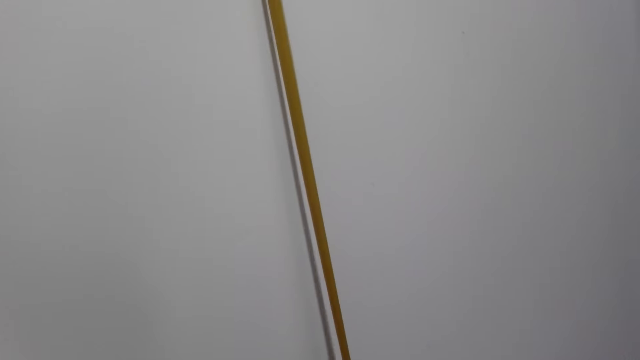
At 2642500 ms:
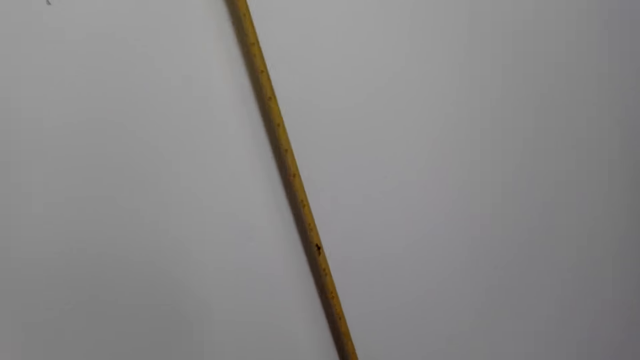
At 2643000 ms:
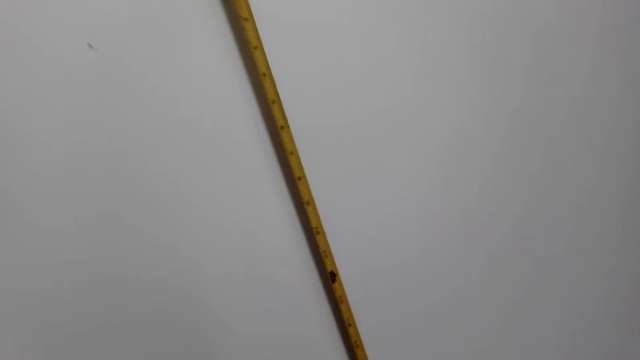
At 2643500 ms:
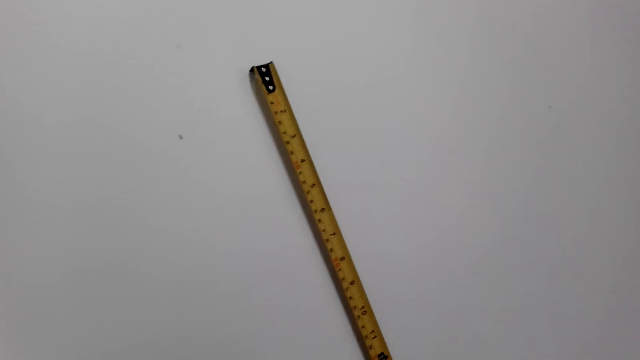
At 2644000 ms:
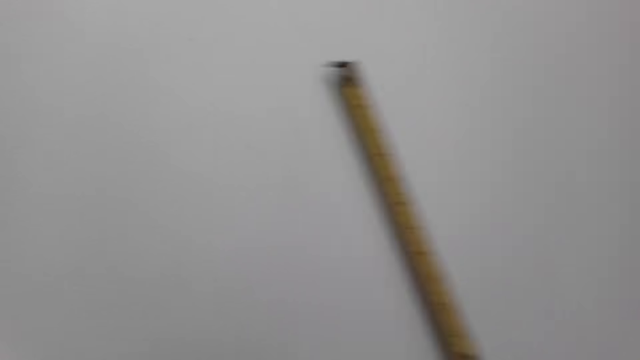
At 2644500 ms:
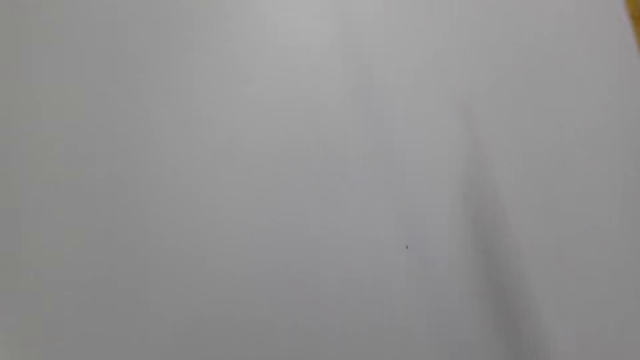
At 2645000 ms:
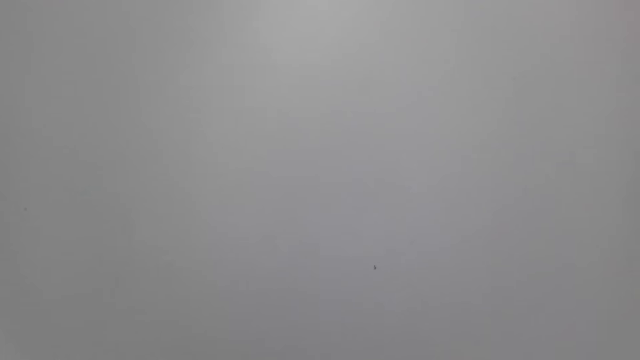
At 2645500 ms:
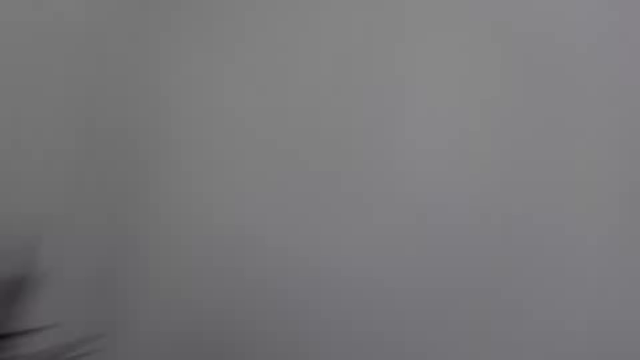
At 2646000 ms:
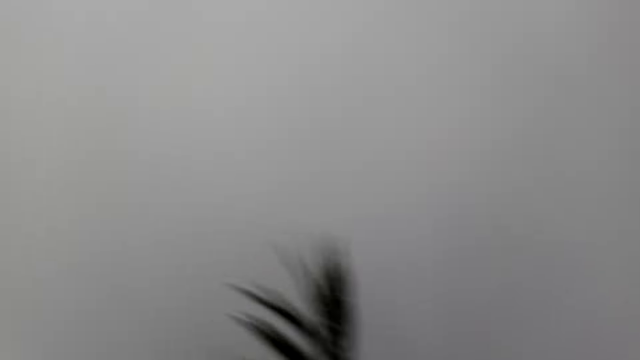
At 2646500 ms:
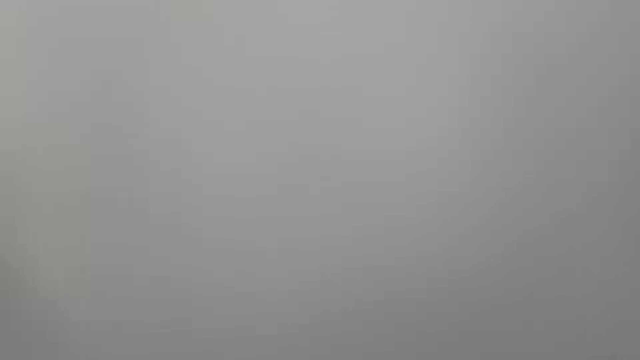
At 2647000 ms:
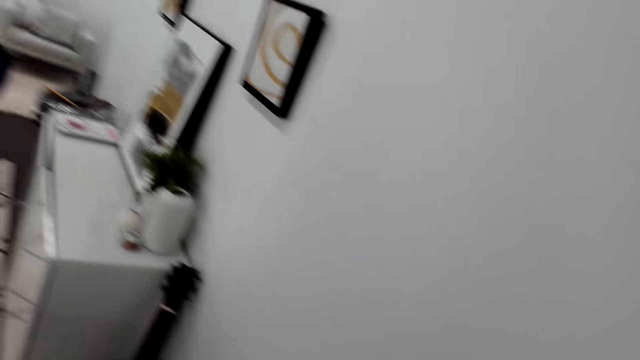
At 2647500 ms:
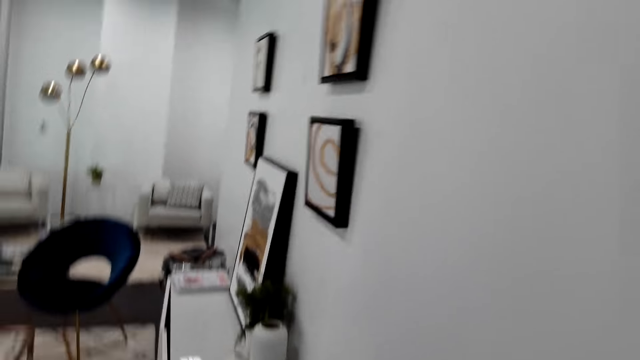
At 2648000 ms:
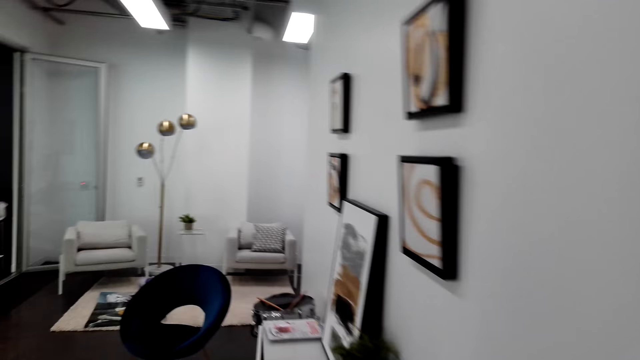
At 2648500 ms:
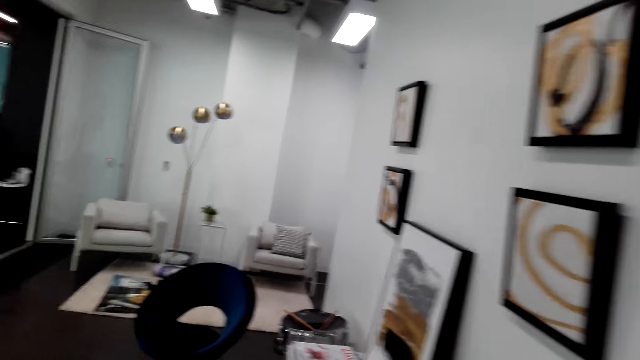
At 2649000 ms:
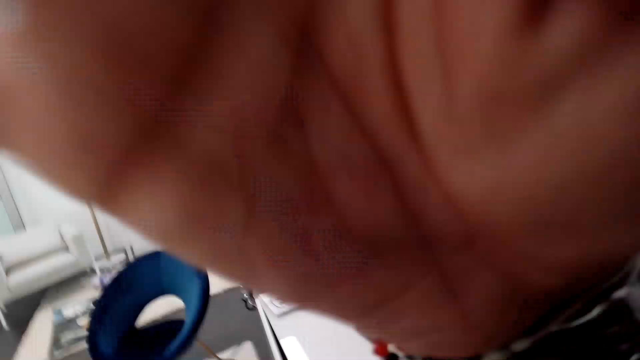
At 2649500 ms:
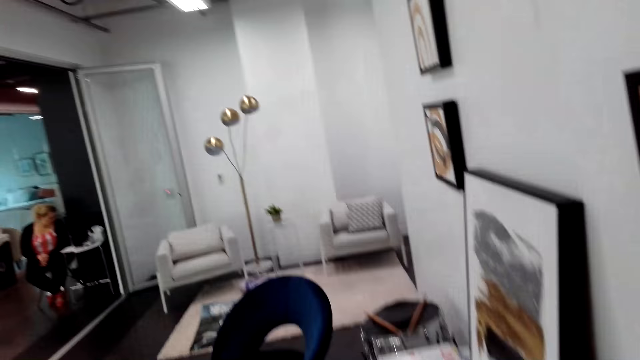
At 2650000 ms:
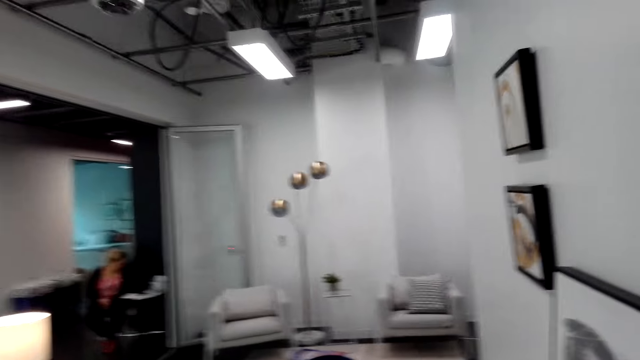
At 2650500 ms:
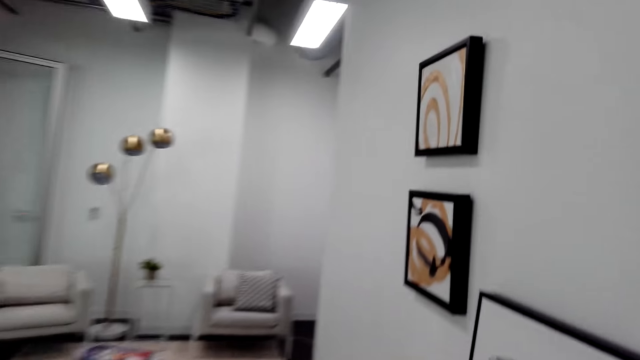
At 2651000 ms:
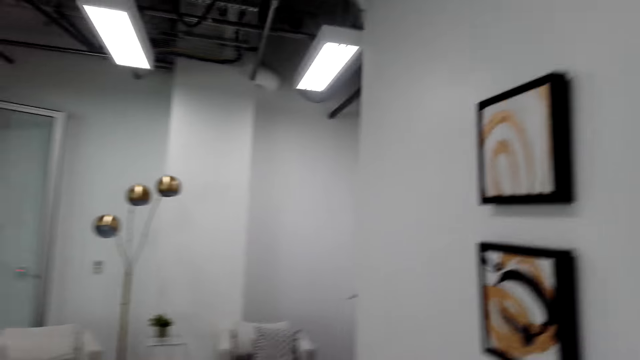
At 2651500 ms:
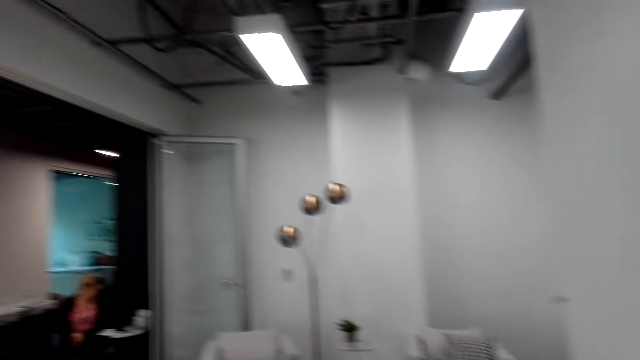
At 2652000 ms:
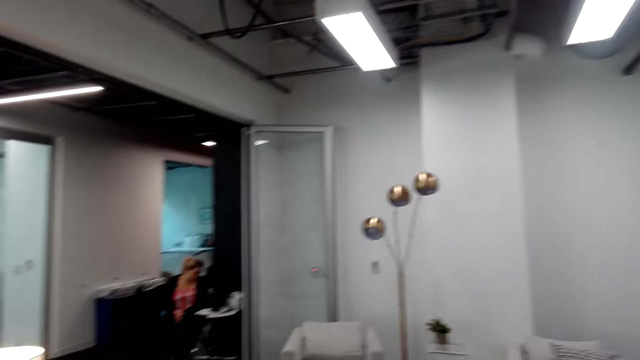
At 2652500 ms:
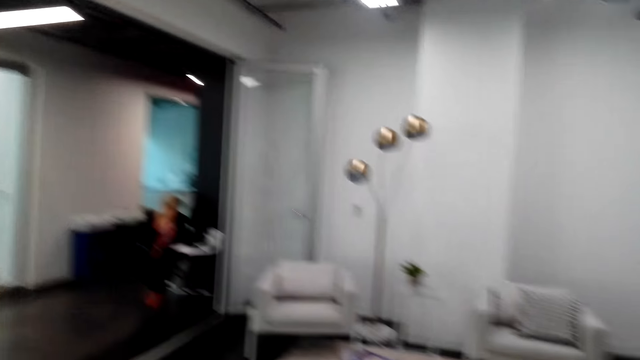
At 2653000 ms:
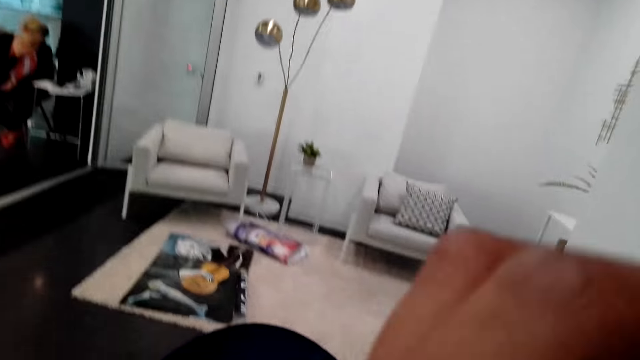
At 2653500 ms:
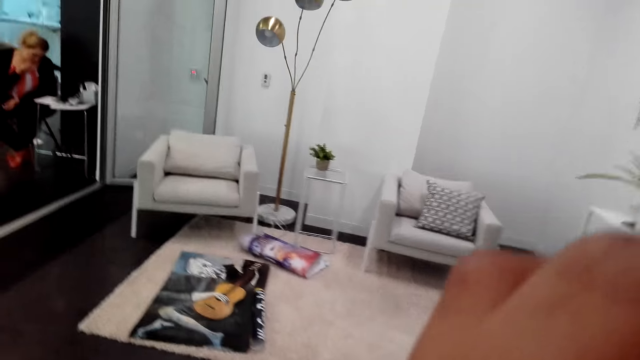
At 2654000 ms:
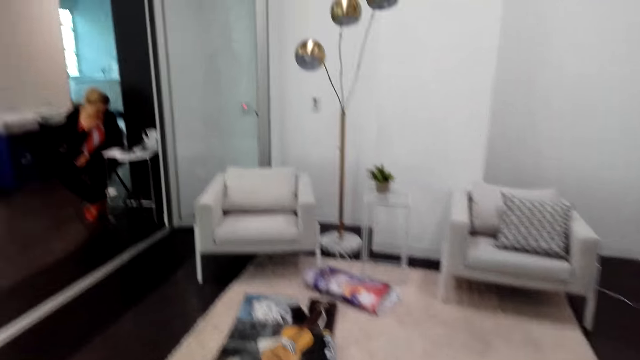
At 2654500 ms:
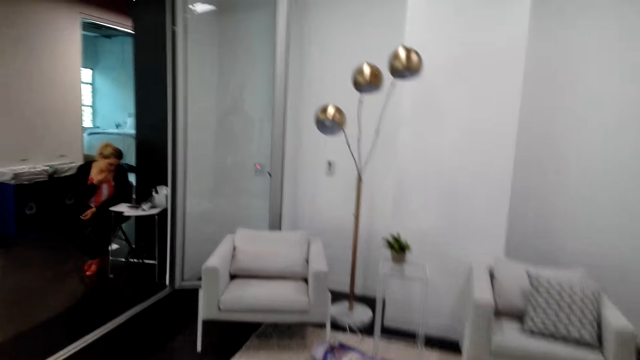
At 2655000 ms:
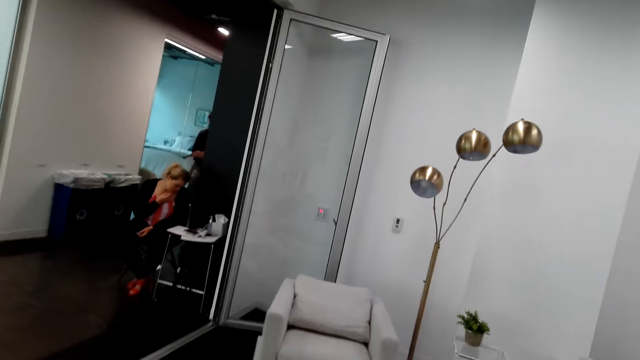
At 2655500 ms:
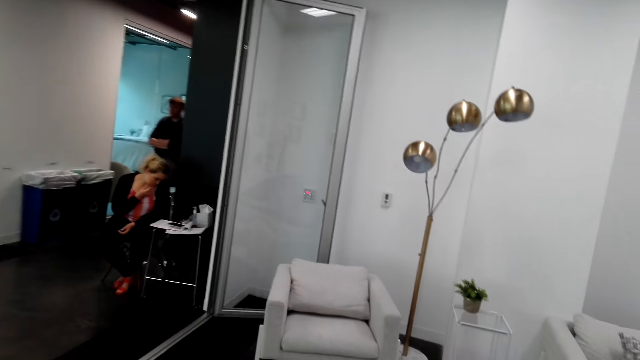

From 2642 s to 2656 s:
The camera wearer adjusts the camera. A lady sits on a chair. The camera wearer walks around the room. The lady sits on the chair. The camera wearer scratches his face.

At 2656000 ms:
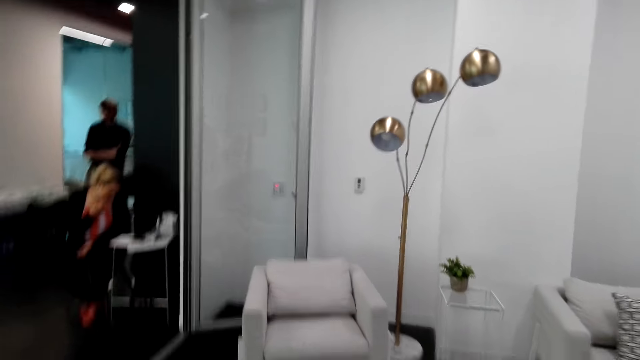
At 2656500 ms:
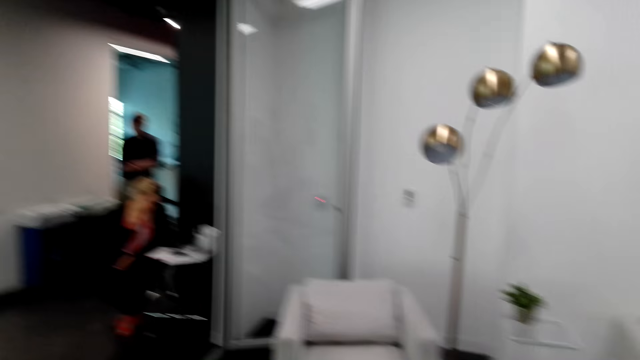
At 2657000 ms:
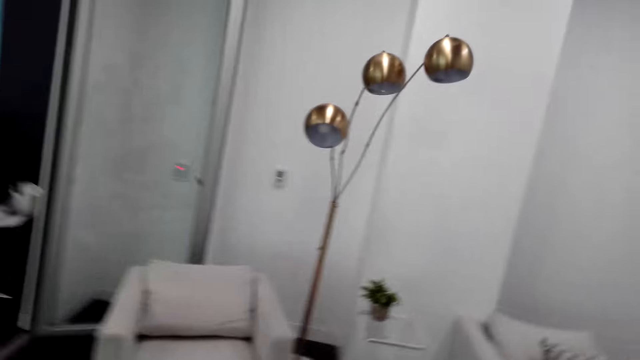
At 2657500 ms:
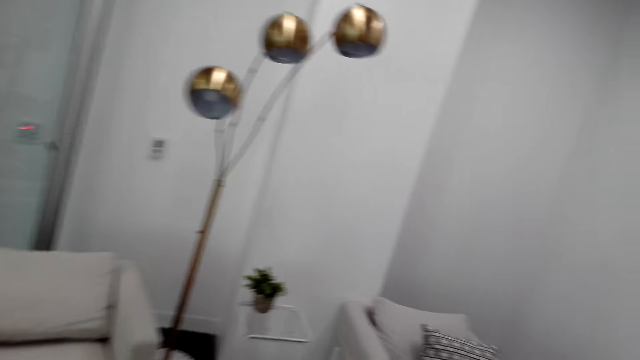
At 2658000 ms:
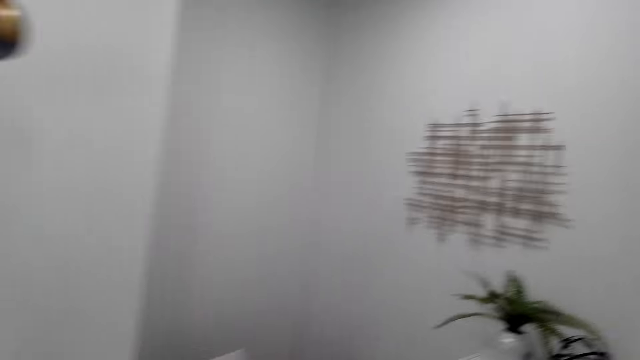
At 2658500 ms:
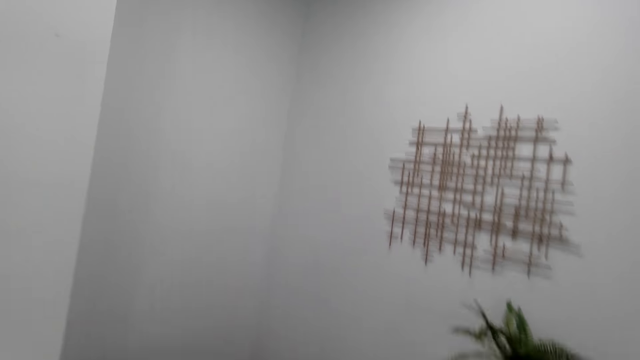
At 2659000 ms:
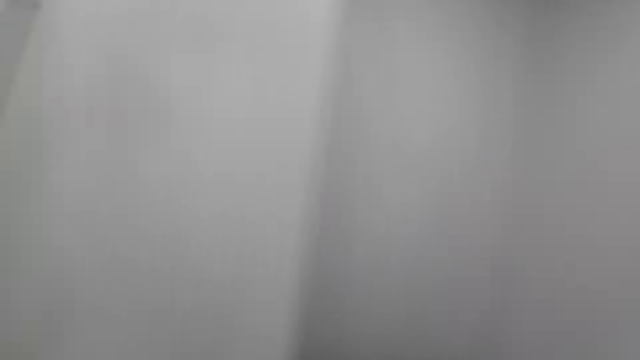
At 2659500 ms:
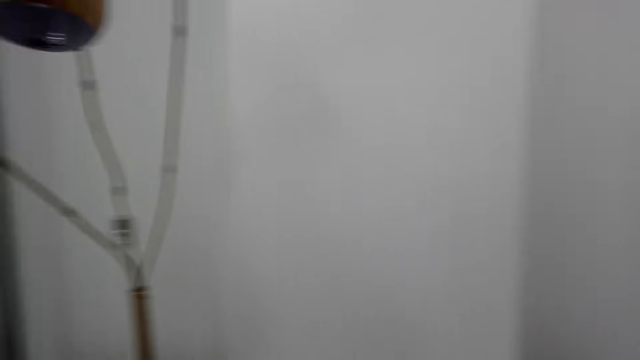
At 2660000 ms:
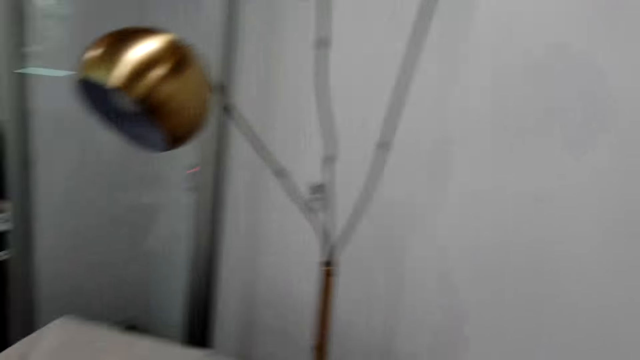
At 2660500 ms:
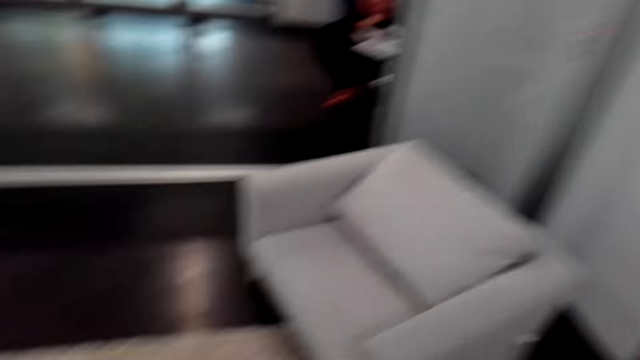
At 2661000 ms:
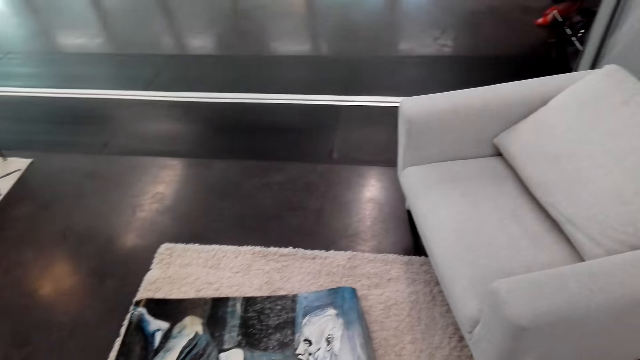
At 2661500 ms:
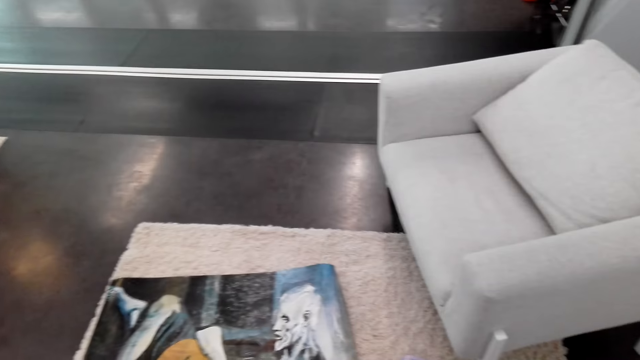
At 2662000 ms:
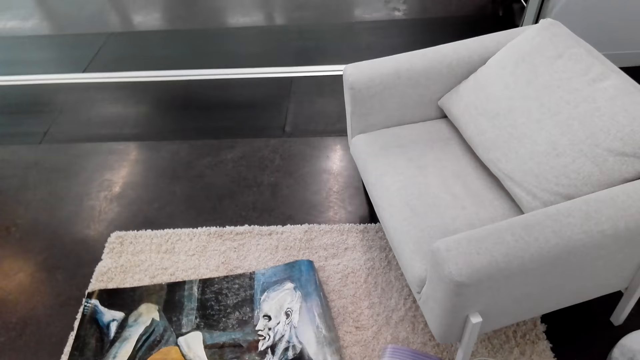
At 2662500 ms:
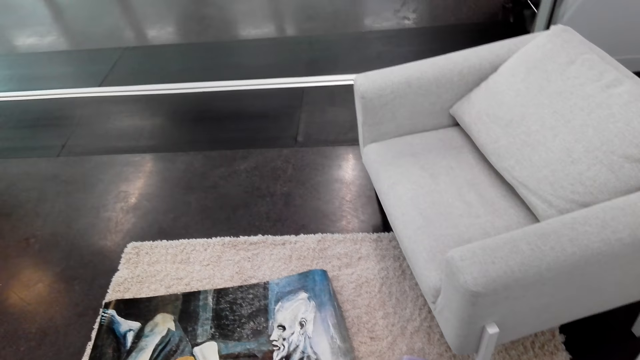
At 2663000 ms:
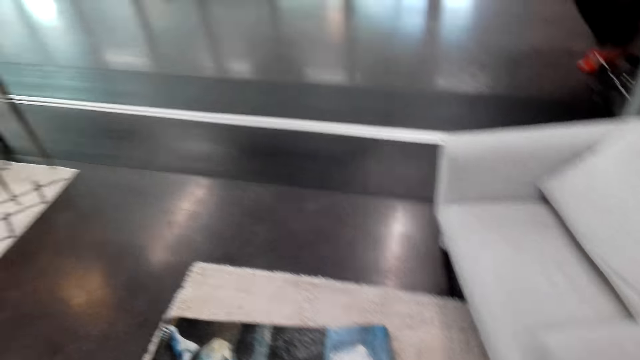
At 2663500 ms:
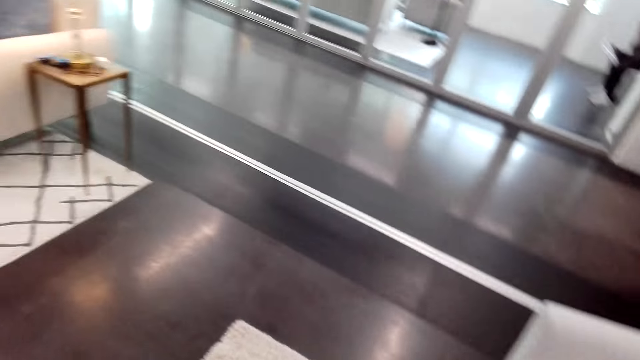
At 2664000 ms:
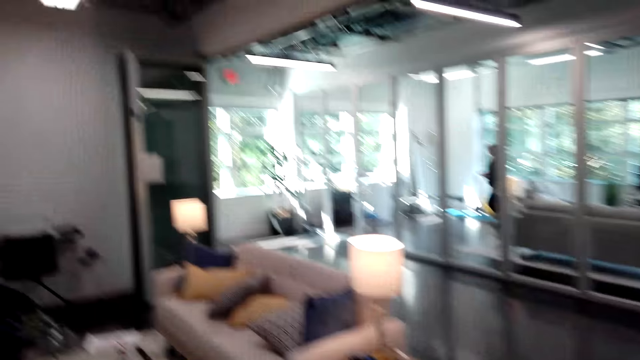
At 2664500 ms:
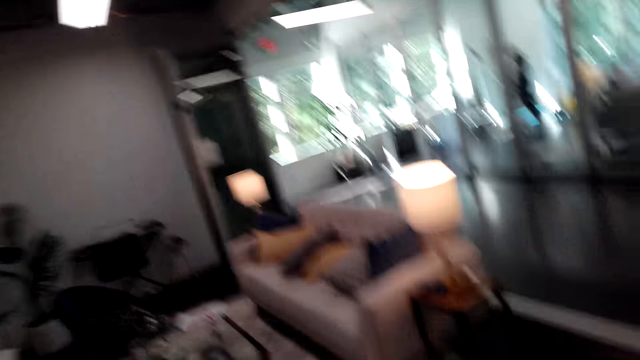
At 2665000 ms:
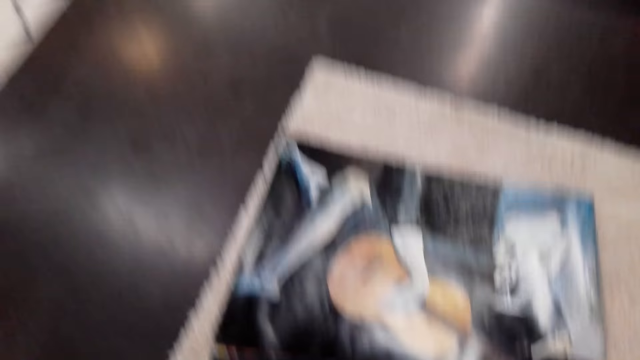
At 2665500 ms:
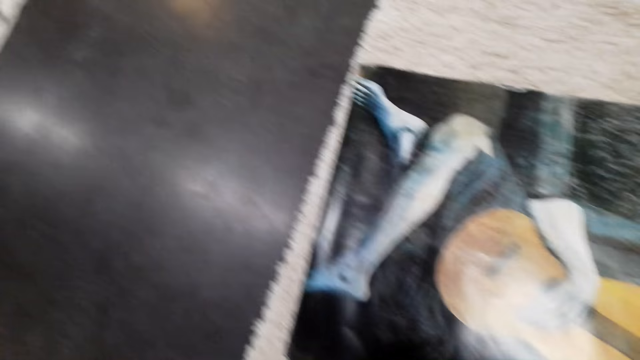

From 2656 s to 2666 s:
A man walks around the room. A lady sits on a chair. Another lady walks around the room.
